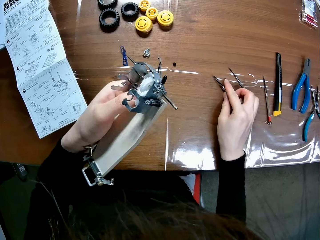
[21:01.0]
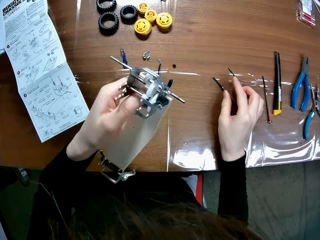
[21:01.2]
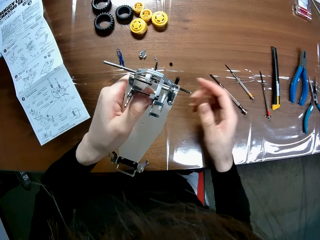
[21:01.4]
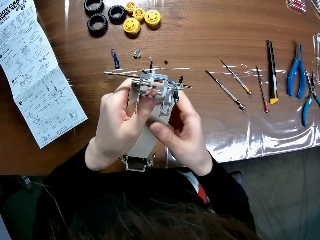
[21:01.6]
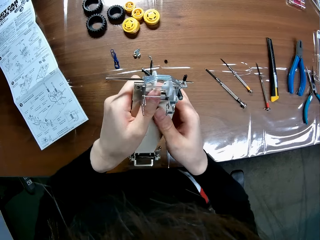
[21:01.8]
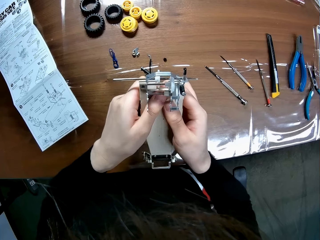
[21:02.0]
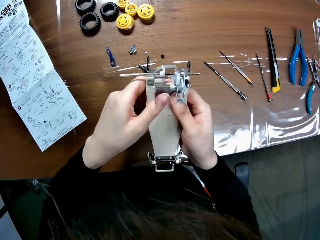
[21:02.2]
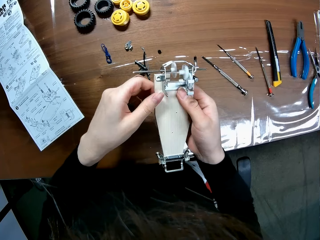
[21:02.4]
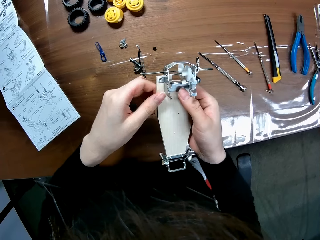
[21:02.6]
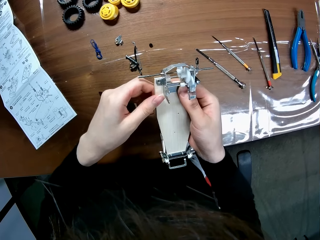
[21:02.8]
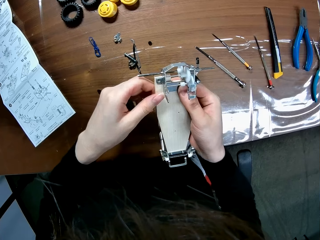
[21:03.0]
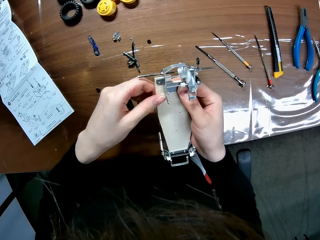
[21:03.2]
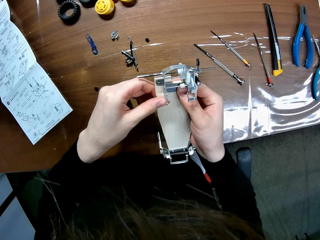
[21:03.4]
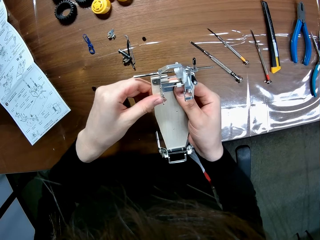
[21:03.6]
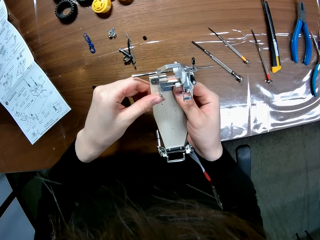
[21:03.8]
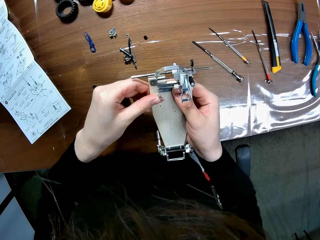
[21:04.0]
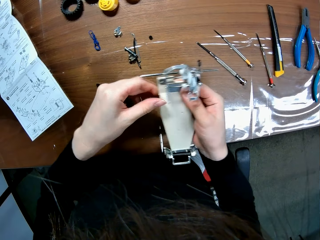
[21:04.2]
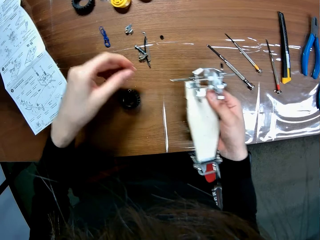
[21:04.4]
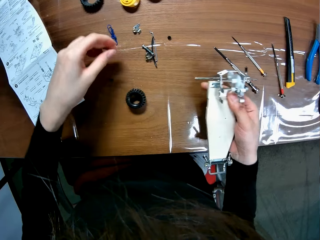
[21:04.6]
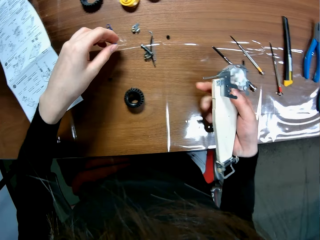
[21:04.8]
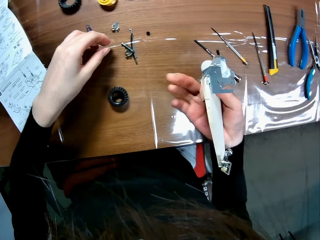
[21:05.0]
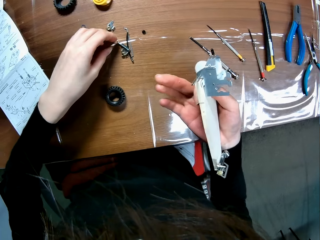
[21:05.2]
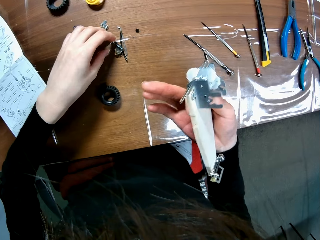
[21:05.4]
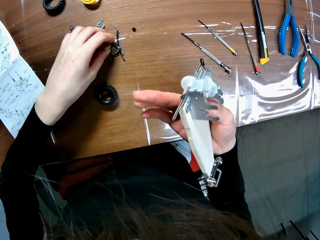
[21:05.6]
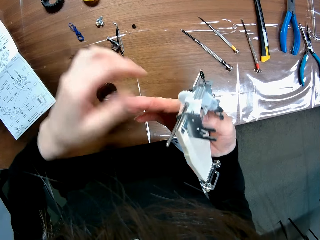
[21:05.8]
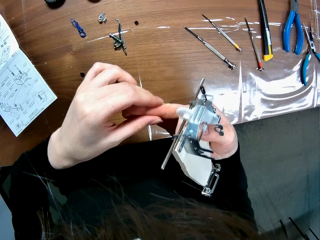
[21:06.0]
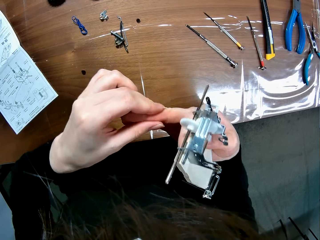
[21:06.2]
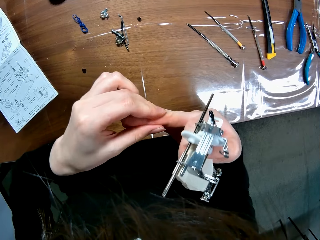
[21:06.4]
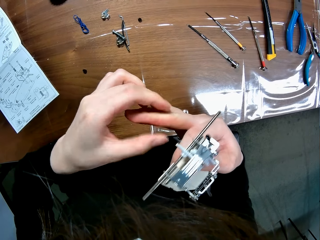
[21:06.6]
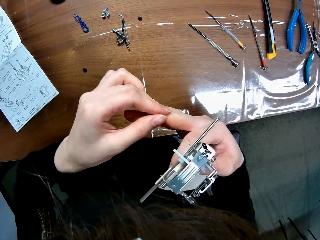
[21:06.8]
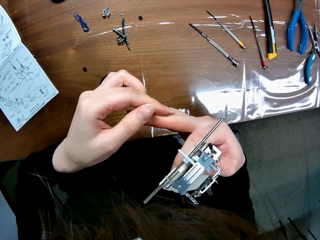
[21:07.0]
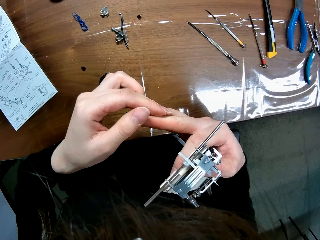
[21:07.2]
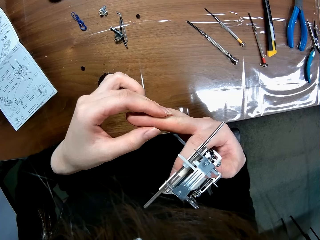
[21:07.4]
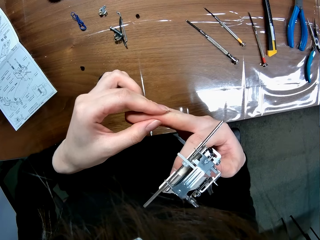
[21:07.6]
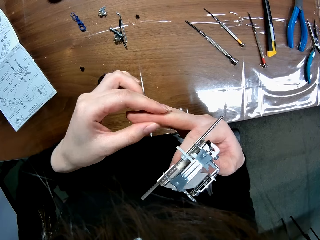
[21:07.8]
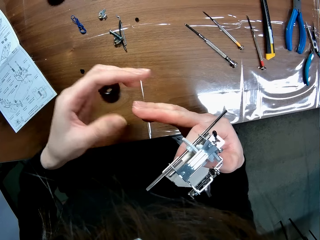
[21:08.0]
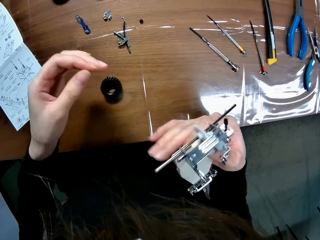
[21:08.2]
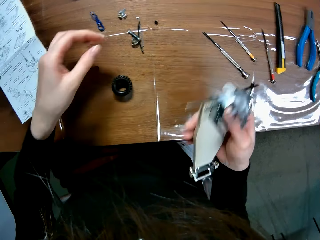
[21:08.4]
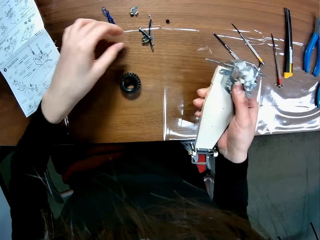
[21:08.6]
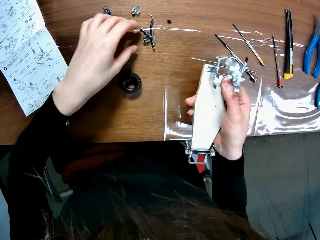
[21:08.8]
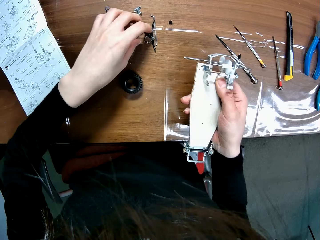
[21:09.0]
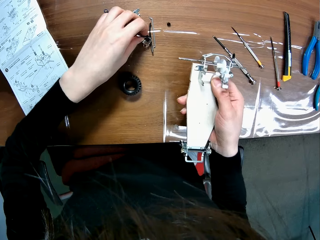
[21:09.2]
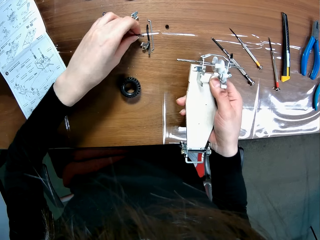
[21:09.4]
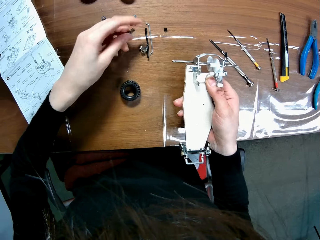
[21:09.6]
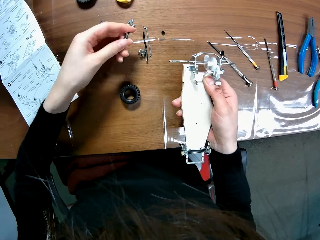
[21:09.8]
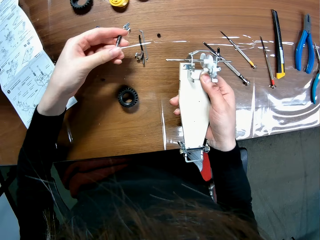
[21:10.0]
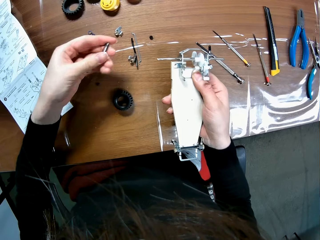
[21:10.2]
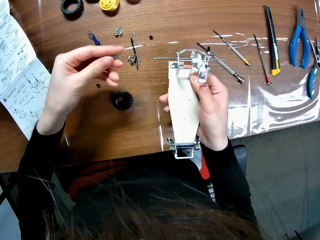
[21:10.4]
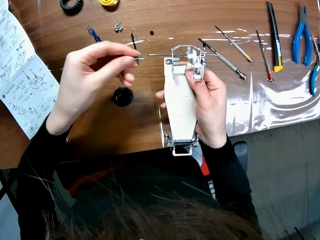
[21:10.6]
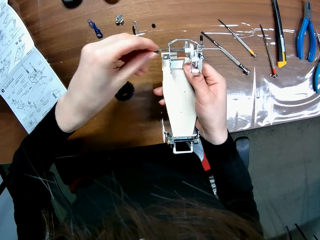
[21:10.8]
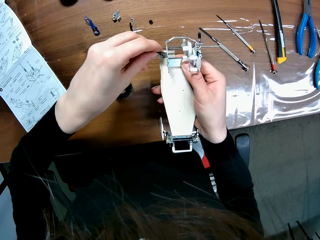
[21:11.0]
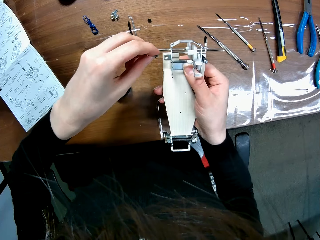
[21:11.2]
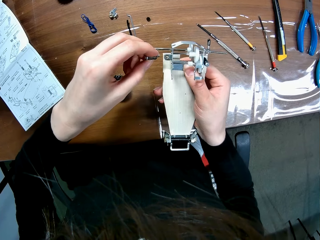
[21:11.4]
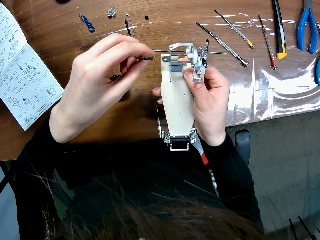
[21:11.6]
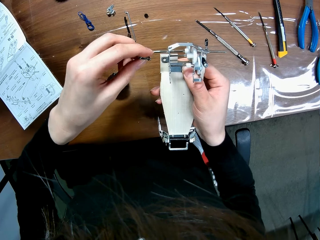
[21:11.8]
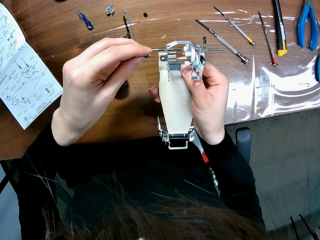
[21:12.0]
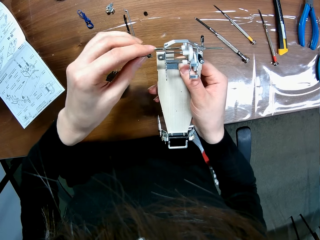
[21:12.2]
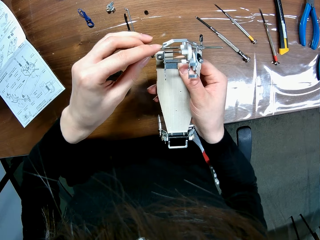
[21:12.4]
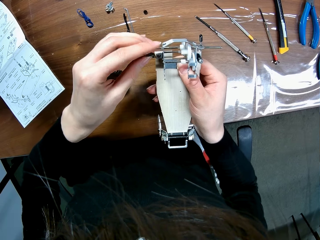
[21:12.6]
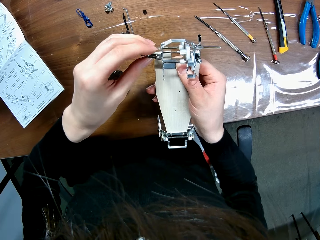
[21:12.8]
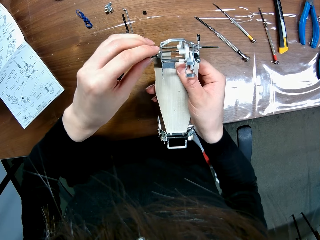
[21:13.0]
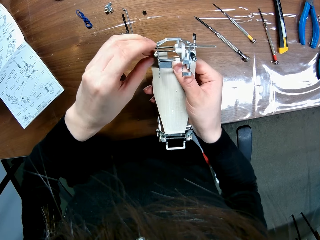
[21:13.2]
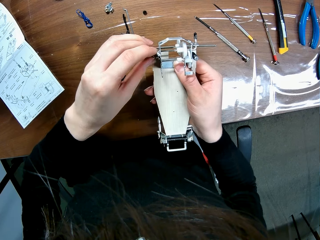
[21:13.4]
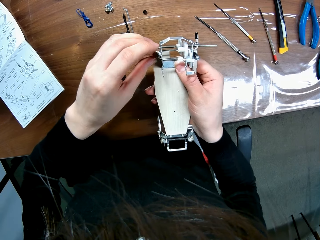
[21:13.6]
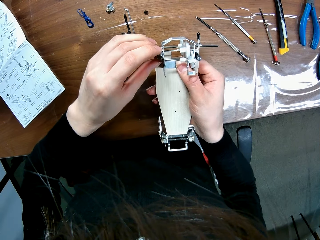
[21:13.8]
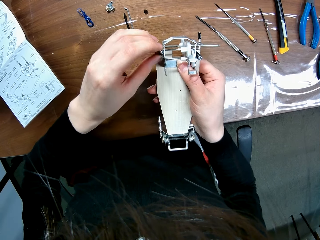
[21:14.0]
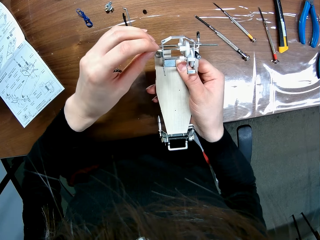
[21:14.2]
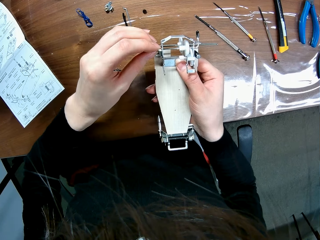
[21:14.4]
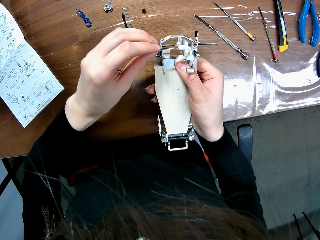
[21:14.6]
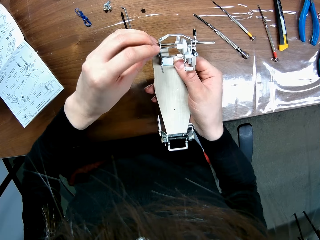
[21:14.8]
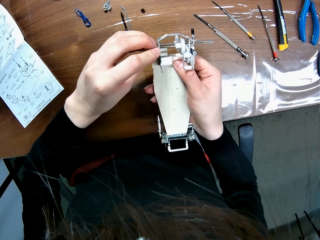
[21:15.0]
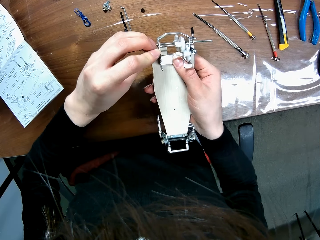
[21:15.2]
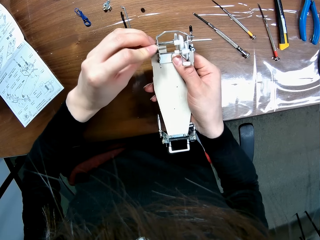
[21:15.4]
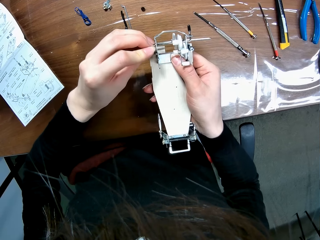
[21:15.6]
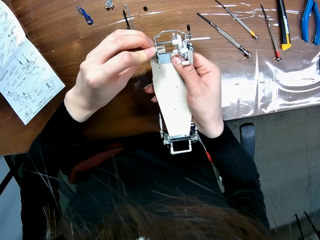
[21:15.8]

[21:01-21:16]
The camera wearer moves their hand towards the remote controlled car chassis plate. They hold the wooden mechanical model with both hands. They move their hand forwards and move their hand towards themselves. They hold their right middle finger with their left hand. They press on their finger with their hand and lower their hand towards the table. They pick up a screw from the table with their left hand. They move the rubber metal towards themselves and fix the rubber metal in the steering linkage. They insert the screw into a screw hole of the piece of the wooden mechanical model with their left hand.

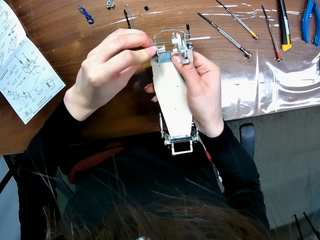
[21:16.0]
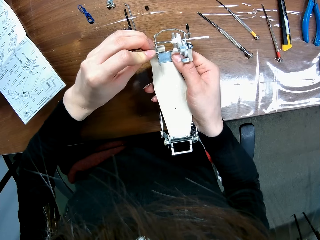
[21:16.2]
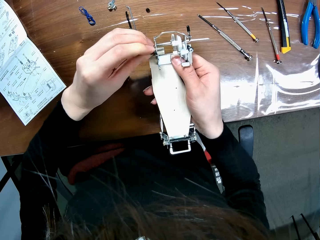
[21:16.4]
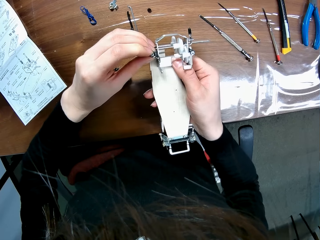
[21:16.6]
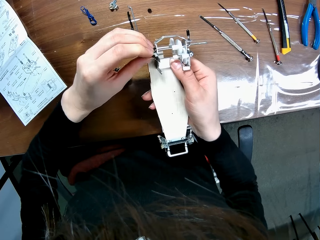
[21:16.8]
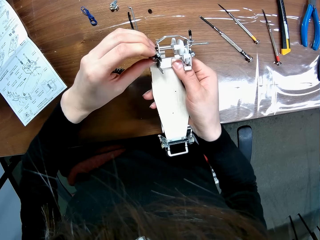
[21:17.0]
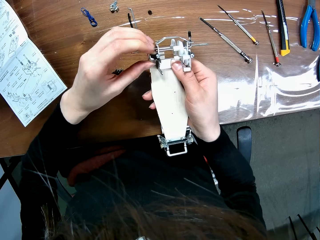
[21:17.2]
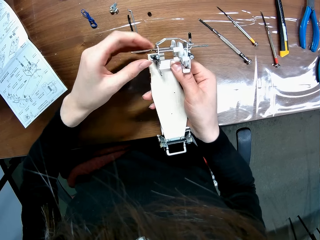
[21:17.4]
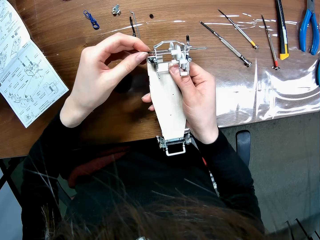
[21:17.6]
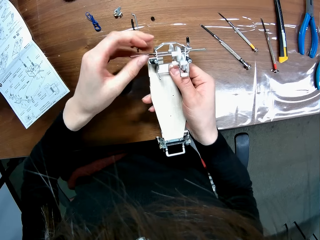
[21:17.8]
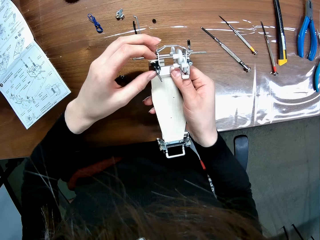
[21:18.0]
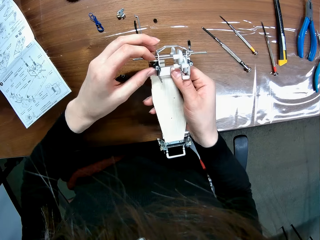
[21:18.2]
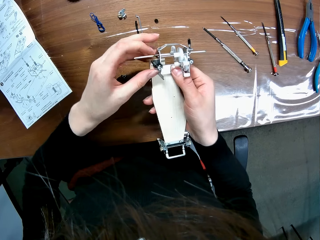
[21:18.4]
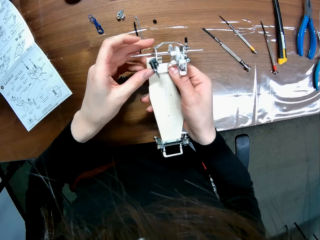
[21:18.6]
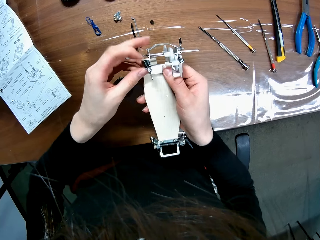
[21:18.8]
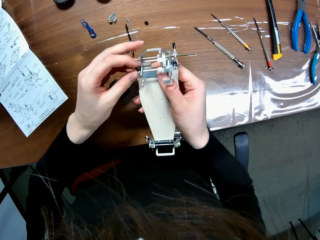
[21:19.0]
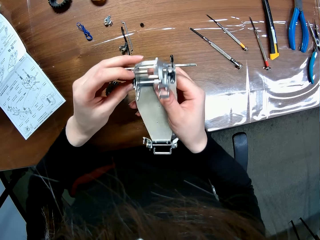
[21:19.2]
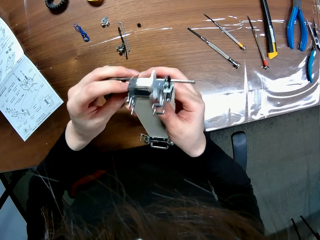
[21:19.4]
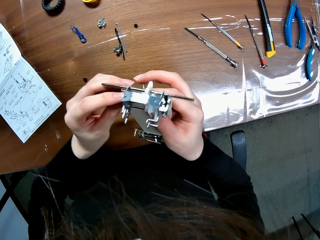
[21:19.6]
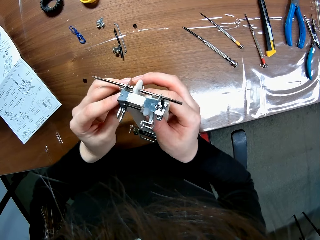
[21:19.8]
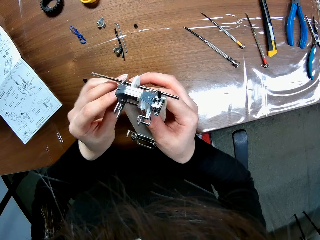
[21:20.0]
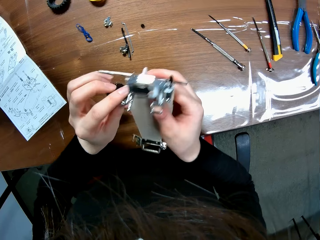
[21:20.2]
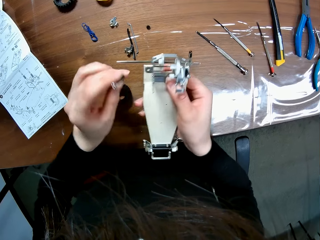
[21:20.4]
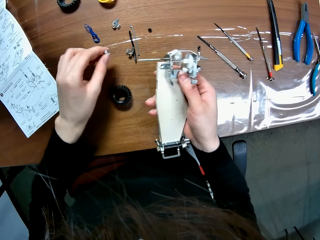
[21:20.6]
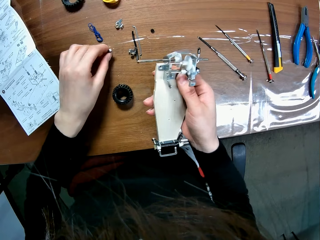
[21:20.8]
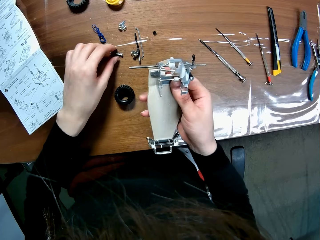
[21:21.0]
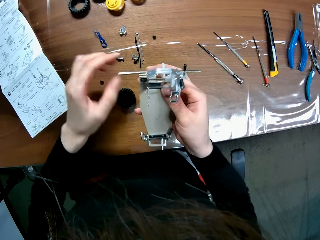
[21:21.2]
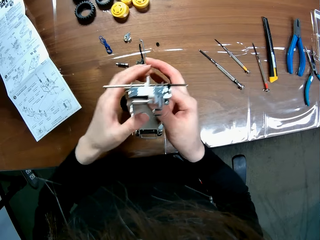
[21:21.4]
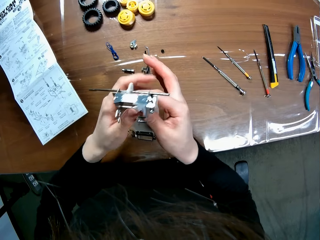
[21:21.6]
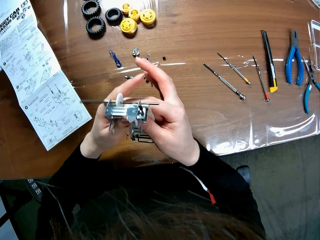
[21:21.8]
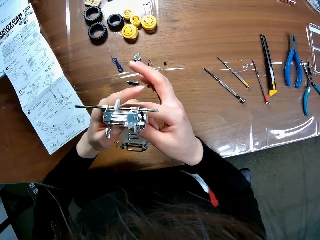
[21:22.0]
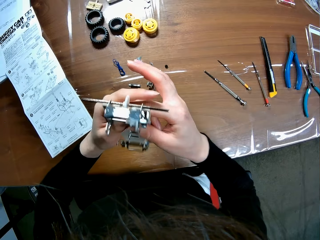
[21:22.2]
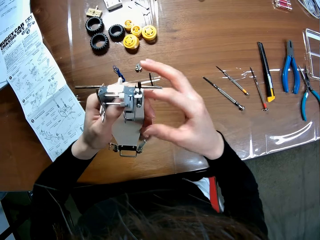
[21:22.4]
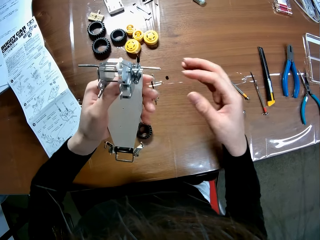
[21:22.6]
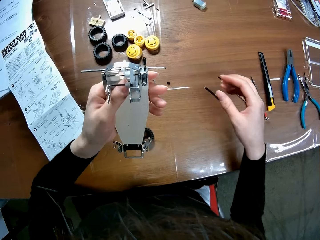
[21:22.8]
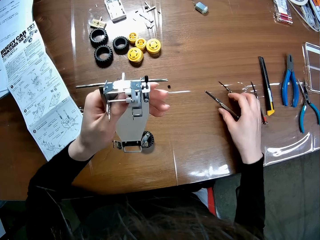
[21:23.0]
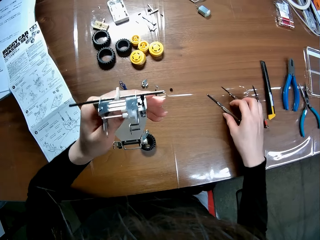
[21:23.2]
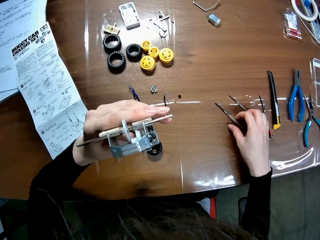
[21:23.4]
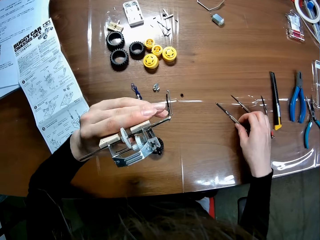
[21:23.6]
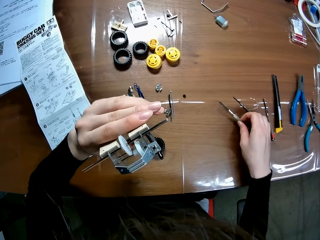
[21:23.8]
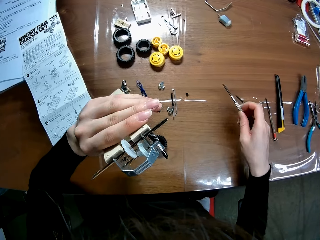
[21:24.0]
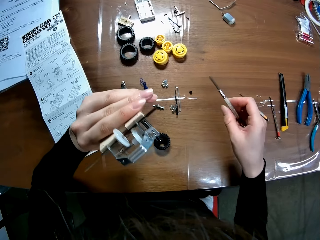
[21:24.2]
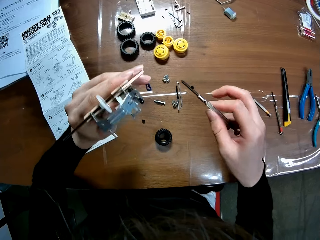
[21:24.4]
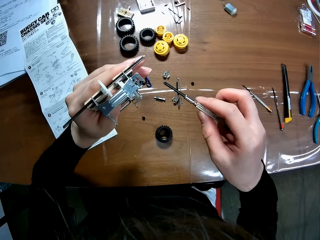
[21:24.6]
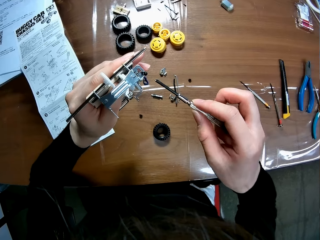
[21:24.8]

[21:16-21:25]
The camera wearer moves the remote controlled car chassis plate towards themselves. They remove the screw from the screw hole of the piece of the wooden mechanical model with their left hand. They lower the remote controlled car chassis plate and lower their hand towards the table. They drop the screw on the table with their left hand. They place the rubber metal on the table, move their hand towards the remote controlled car chassis plate, hold the remote controlled car chassis plate with both their hands, let go of the remote controlled car chassis plate, and move their hand towards the screwdriver. They pick up the screwdriver from the table with their right hand. They move the remote controlled car chassis plate towards themselves and move their hand towards the remote controlled car chassis plate.
